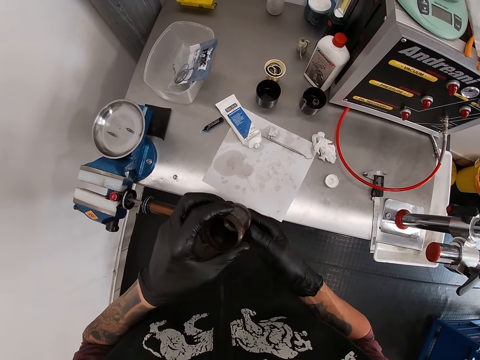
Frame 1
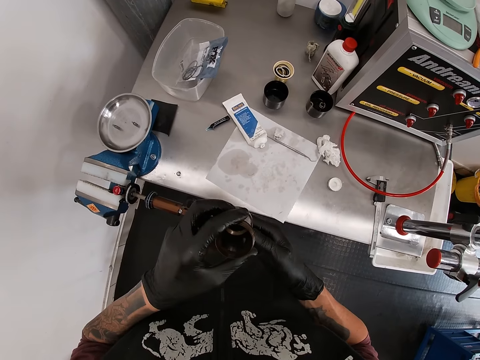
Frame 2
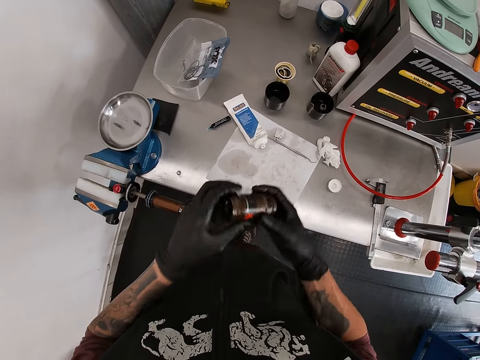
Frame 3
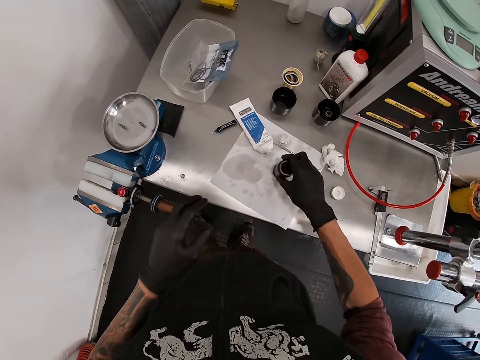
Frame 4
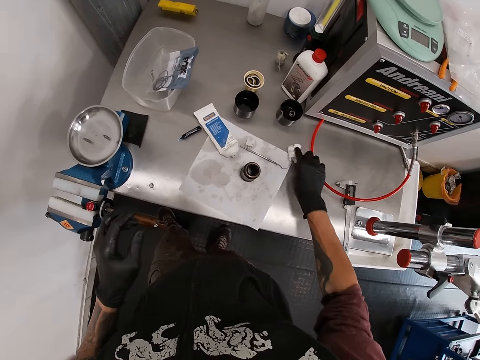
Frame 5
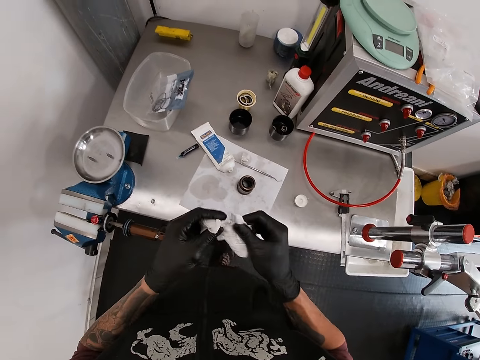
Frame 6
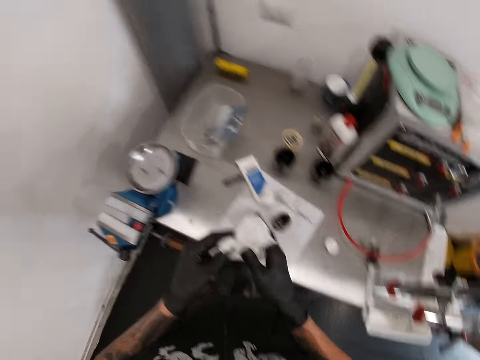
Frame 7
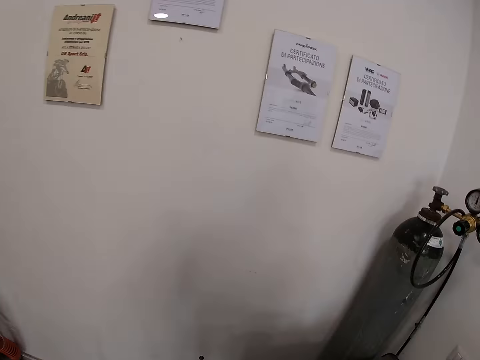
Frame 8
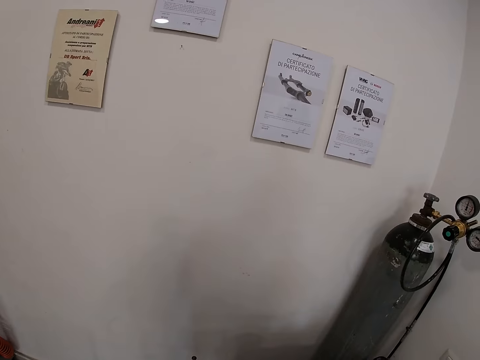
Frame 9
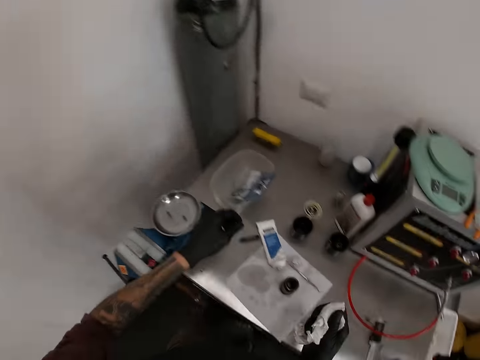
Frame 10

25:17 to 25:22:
The camera wearer drops the hub shell on the tissue on the bench with his right hand. He picks the tissue on the bench with his right hand. He opens up the tissue with both hands.

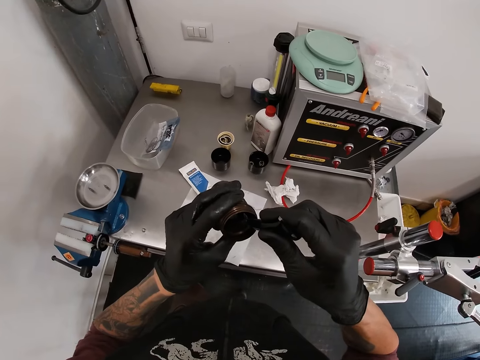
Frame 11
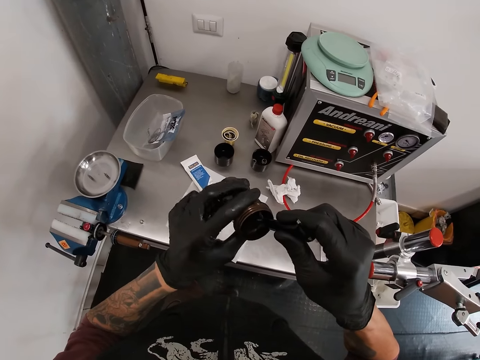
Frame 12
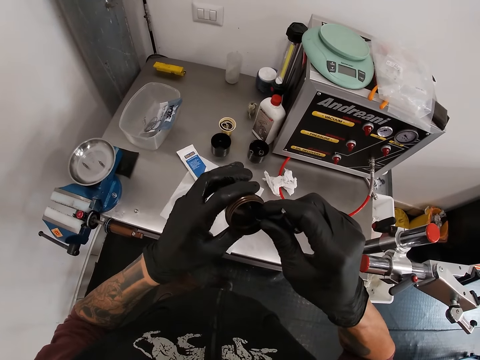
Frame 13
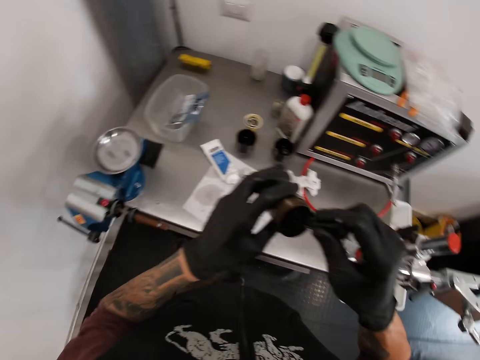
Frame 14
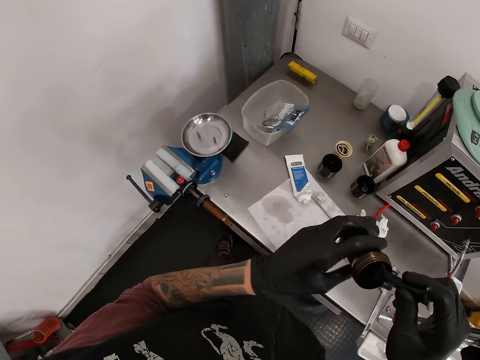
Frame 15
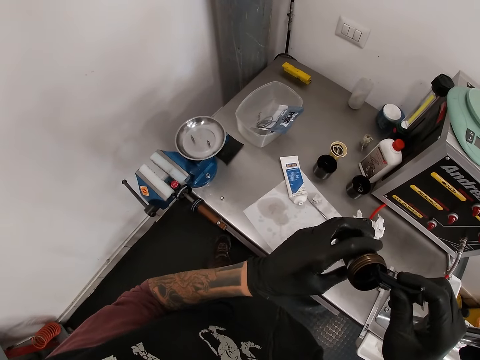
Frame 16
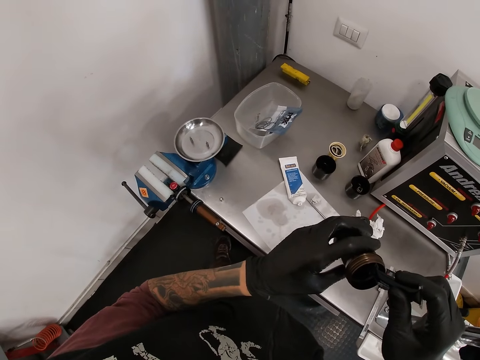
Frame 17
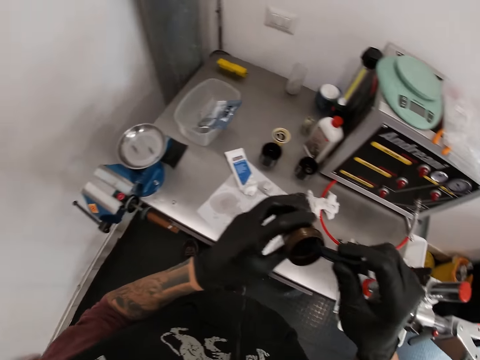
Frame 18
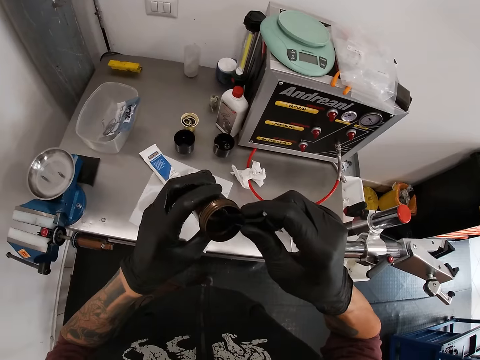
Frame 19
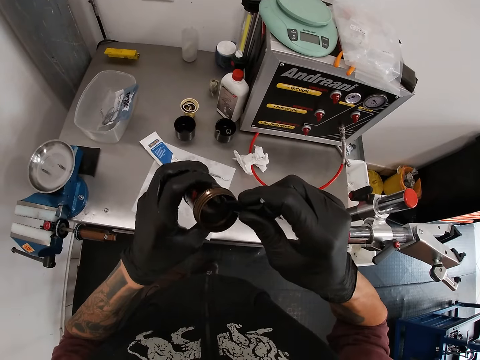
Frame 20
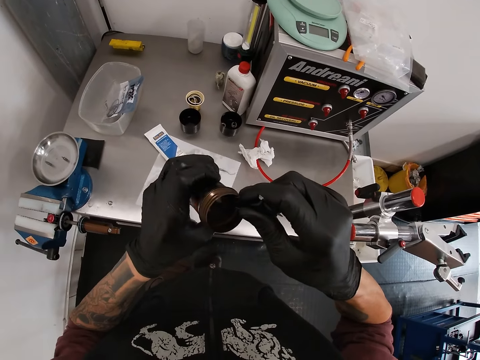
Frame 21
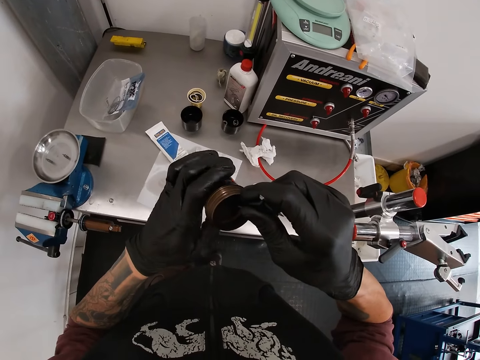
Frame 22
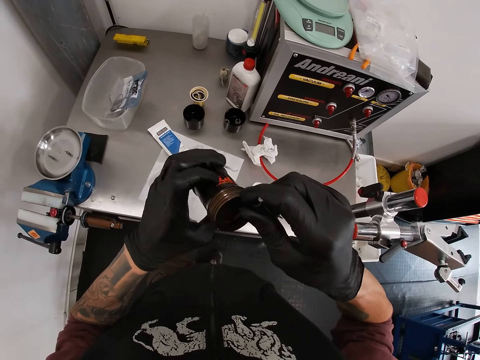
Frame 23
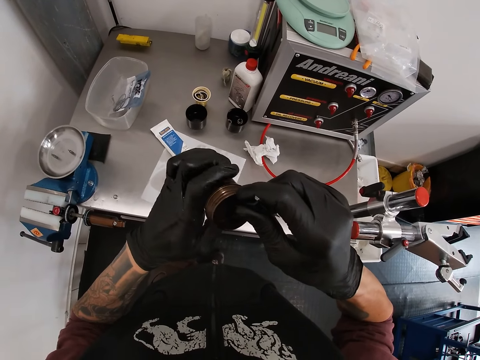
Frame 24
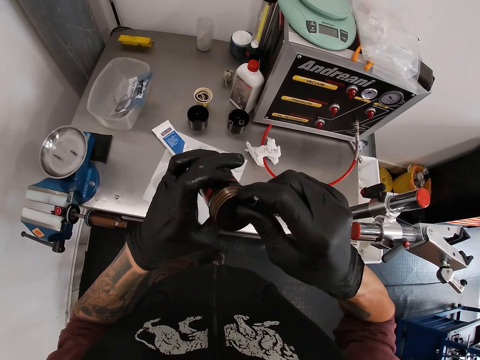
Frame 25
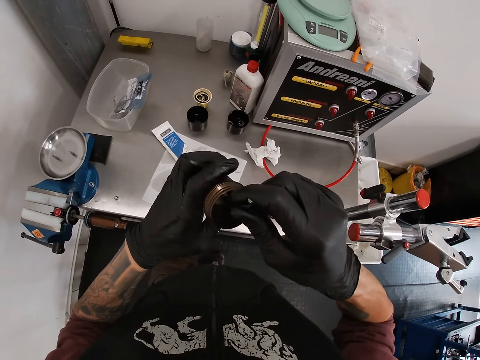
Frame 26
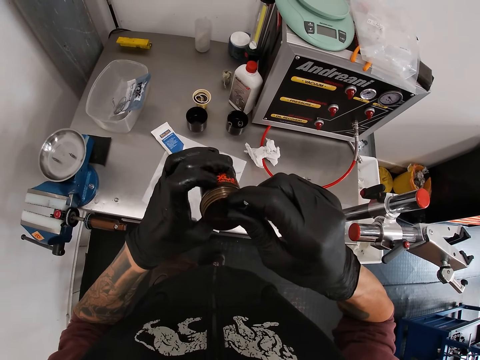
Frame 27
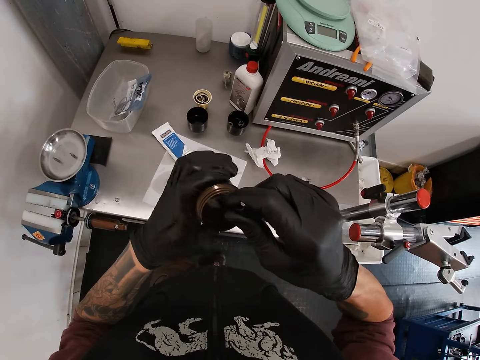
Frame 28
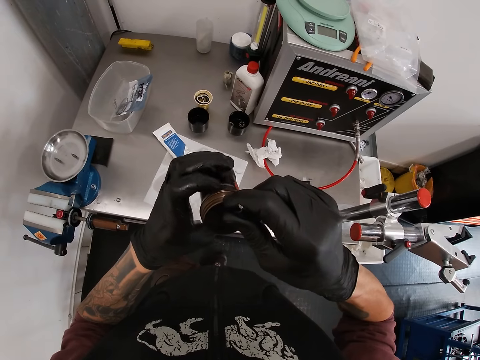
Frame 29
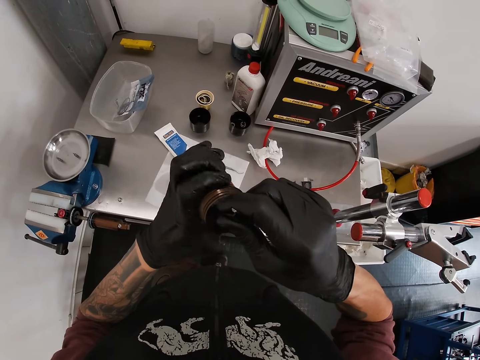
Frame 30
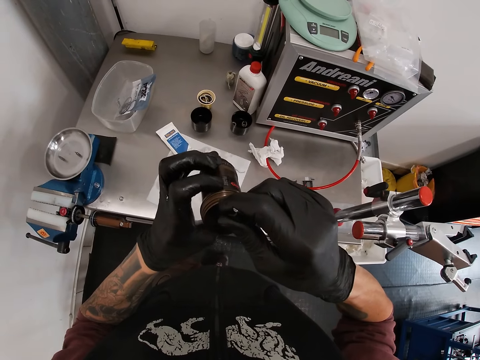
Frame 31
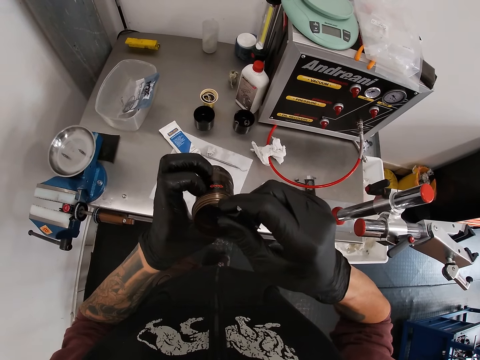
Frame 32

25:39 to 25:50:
The camera wearer puts float fluid on the Float CTD Fox. They rotate the Float CTD Fox.

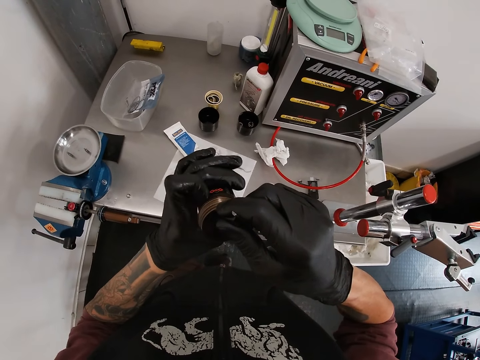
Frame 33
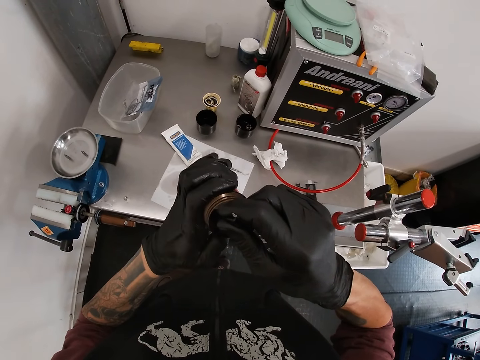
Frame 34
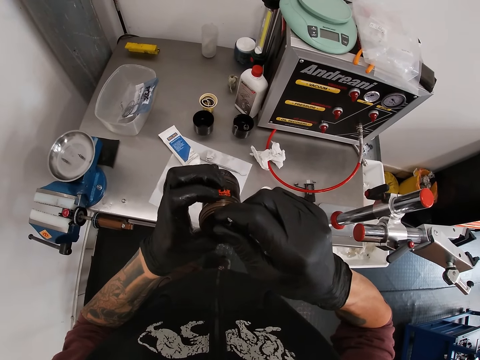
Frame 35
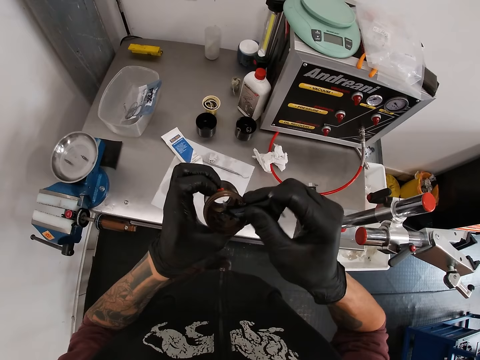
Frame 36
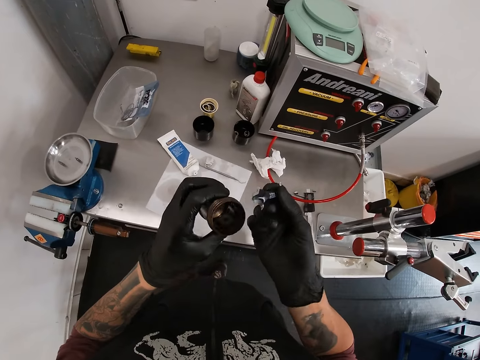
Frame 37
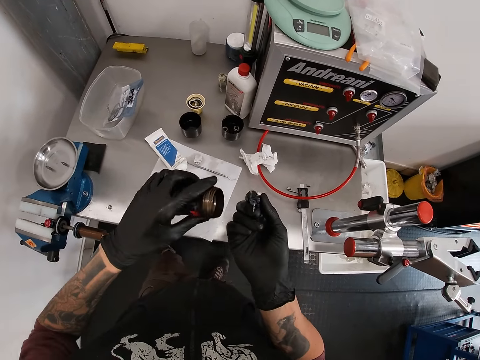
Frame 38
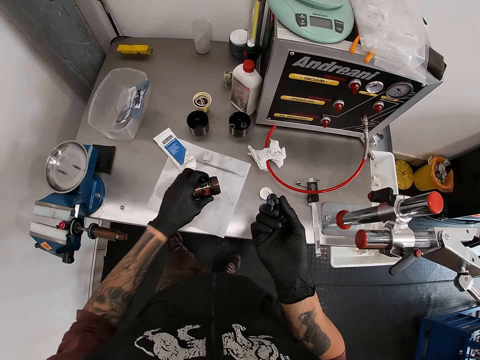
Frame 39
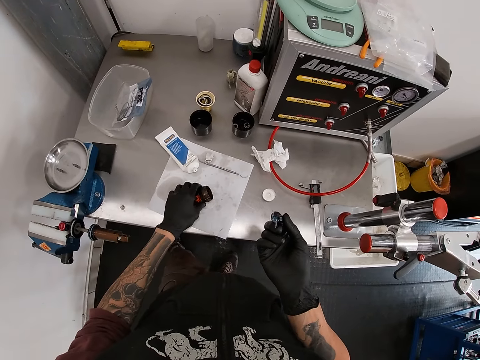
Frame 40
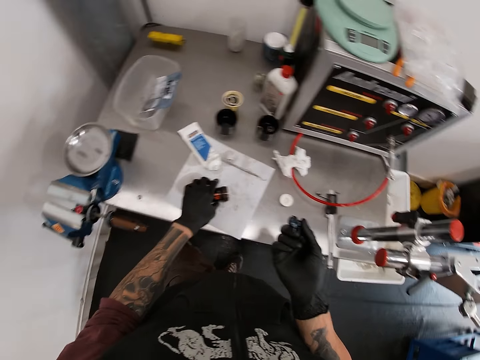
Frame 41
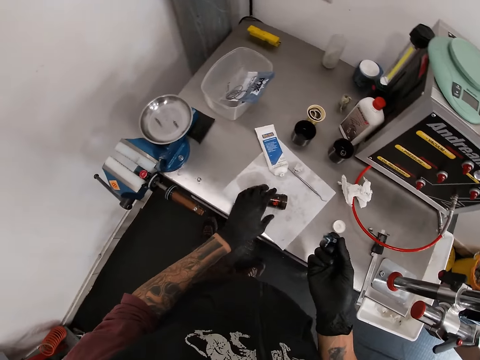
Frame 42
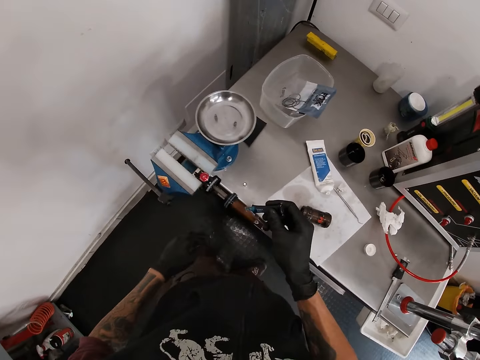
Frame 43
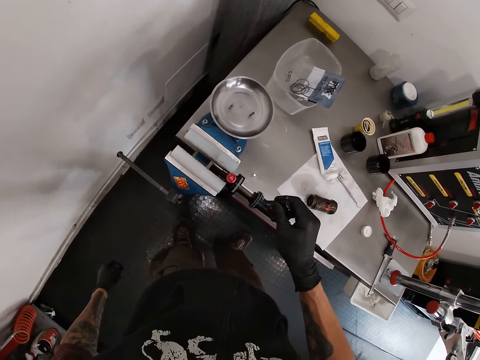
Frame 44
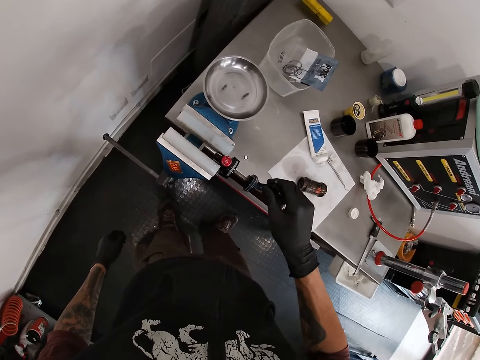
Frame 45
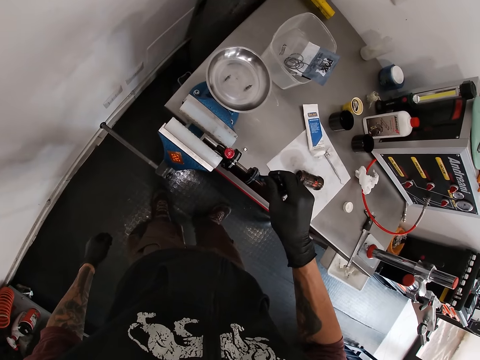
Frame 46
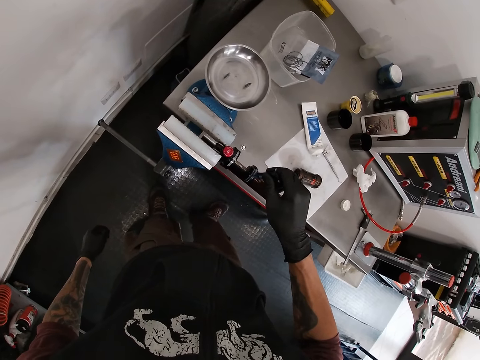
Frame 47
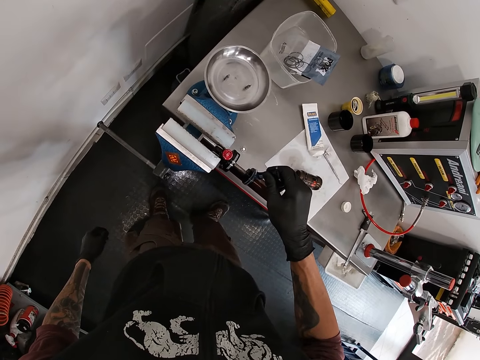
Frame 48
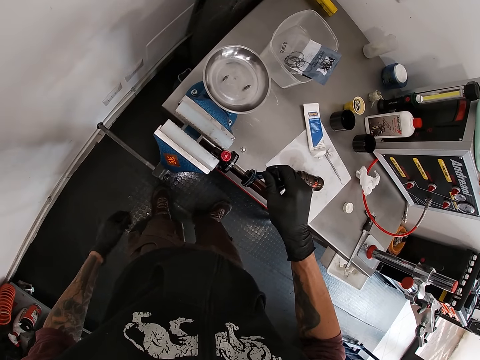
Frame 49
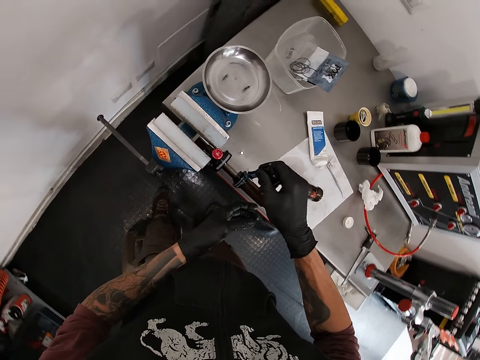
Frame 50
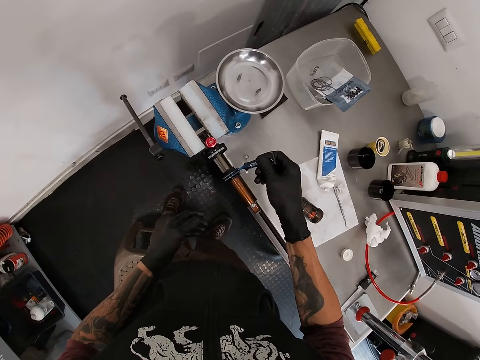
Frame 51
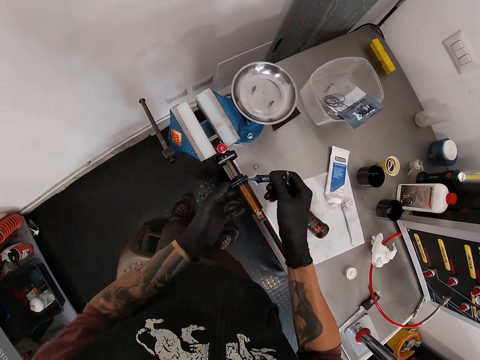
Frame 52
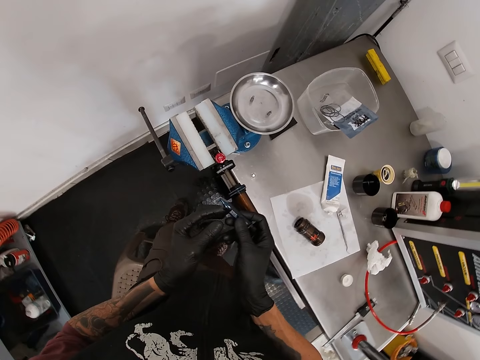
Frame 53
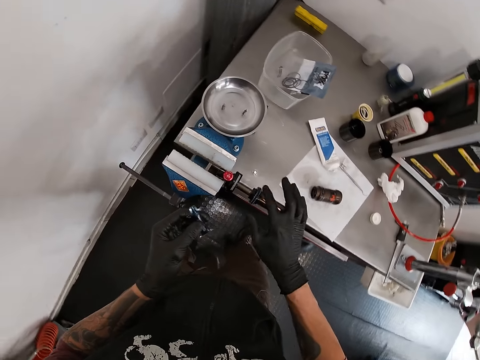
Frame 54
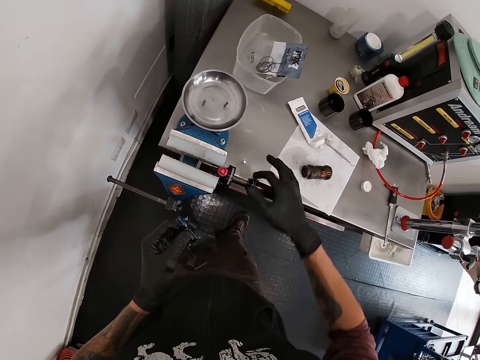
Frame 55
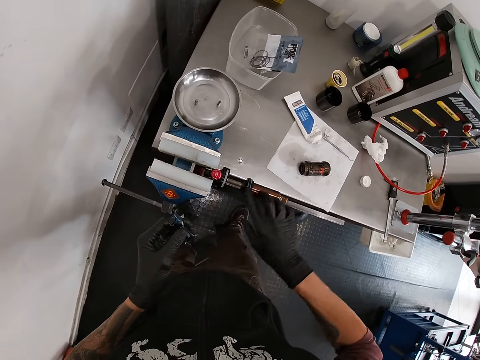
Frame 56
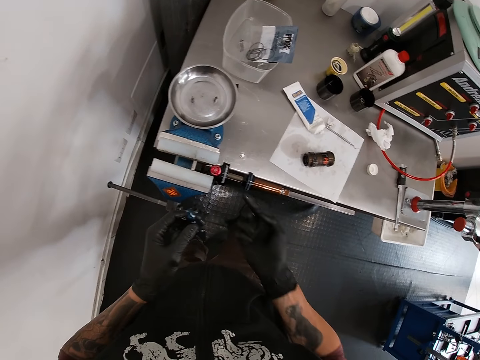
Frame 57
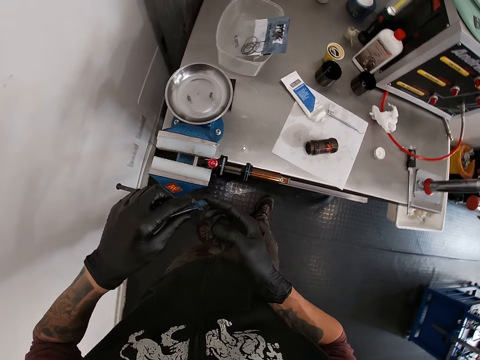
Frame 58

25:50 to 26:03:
The camera wearer removes float fluid from the Float CTD Fox. He drops the hub shell on the tissue on the bench with his left hand. He applies lubricant from the tube in his right hand to the fox float on the bench vice with his right hand. He passes the tube from his right hand to his left hand. He rubs the lubricant on the fox float with his right hand. He touches the swivel vise with his hand.
